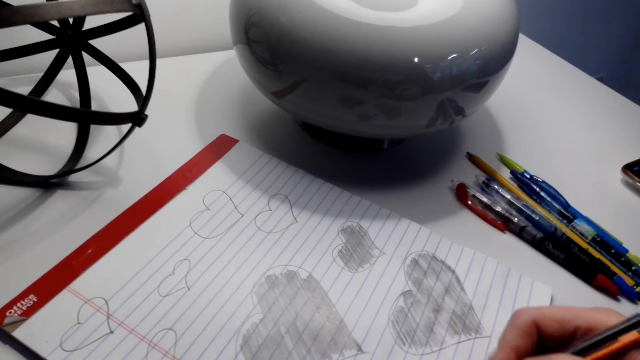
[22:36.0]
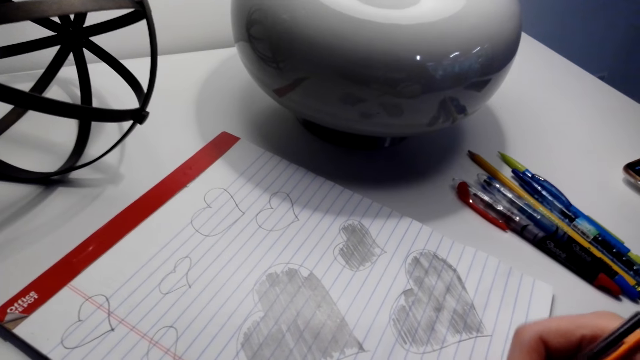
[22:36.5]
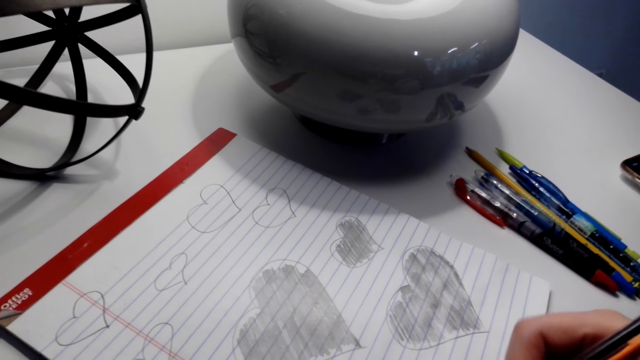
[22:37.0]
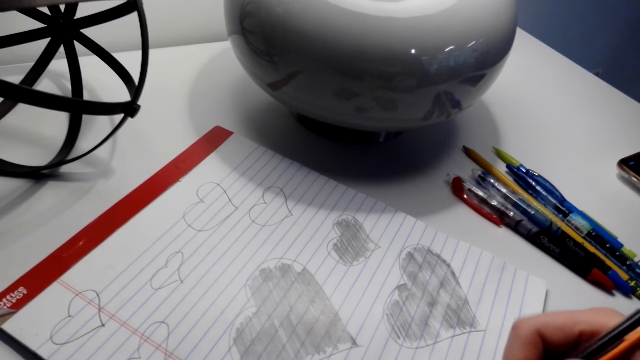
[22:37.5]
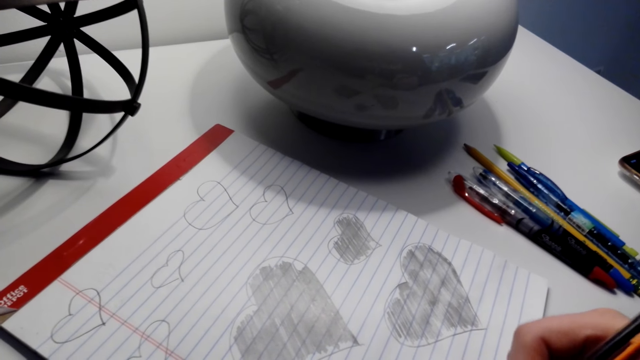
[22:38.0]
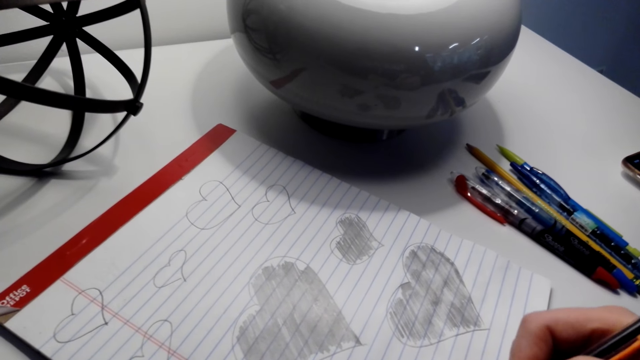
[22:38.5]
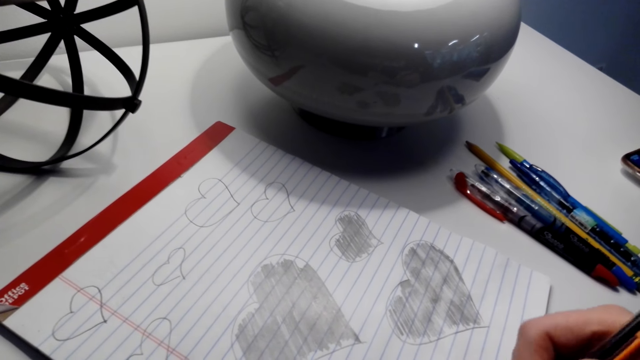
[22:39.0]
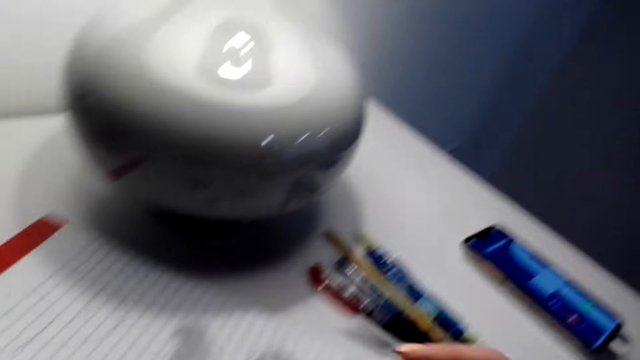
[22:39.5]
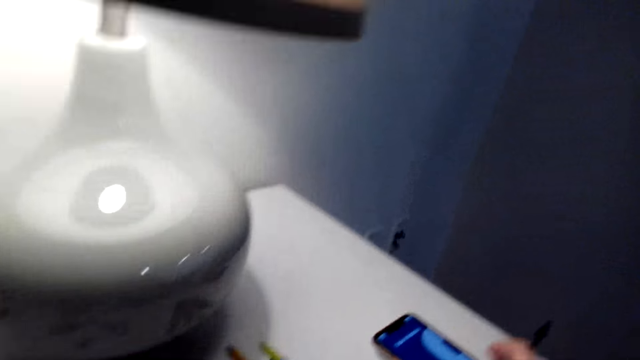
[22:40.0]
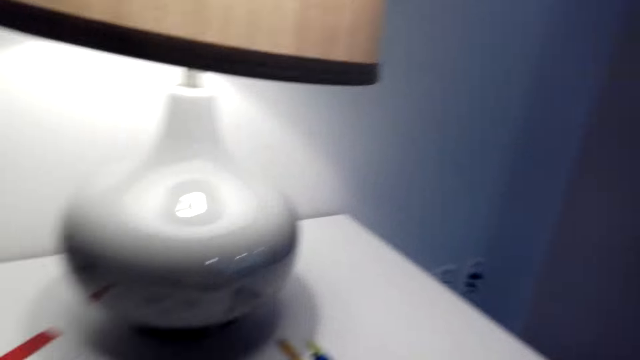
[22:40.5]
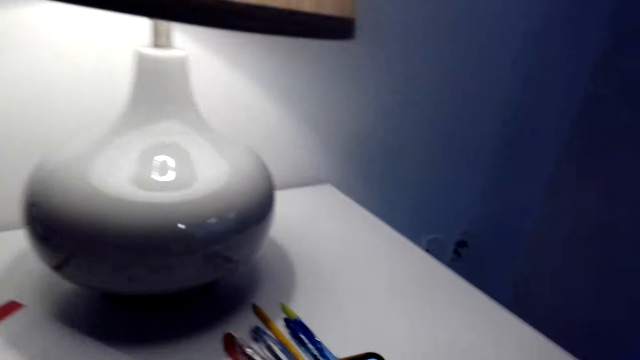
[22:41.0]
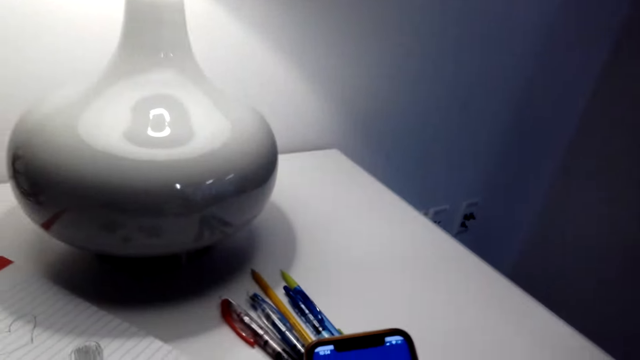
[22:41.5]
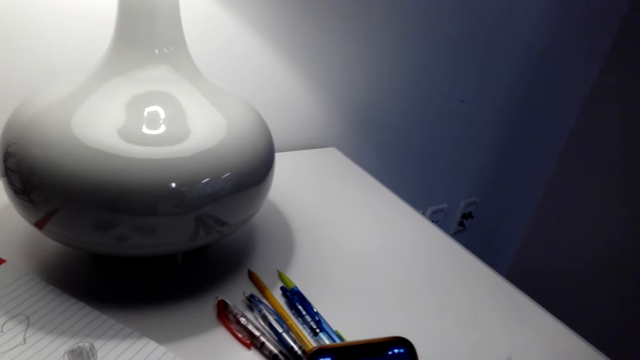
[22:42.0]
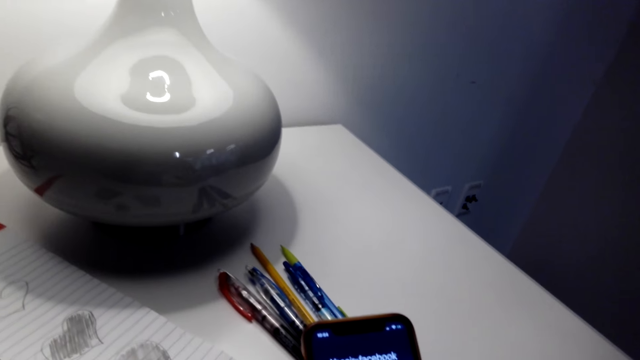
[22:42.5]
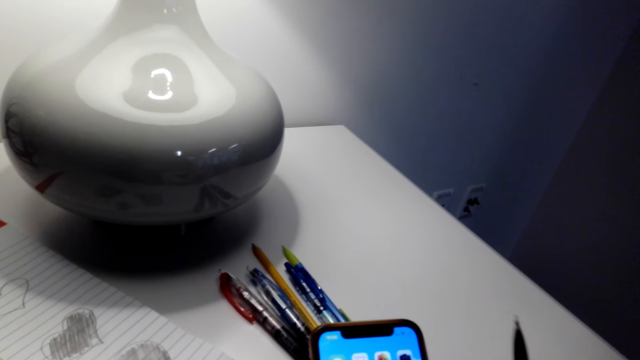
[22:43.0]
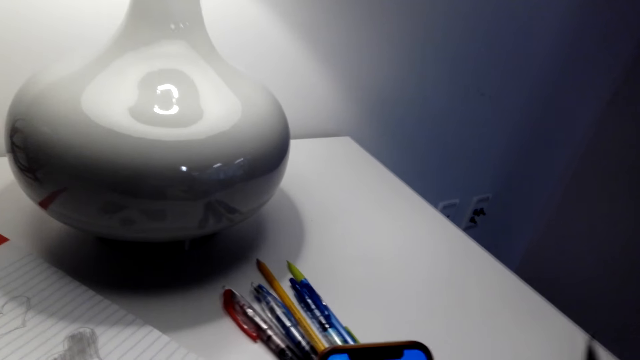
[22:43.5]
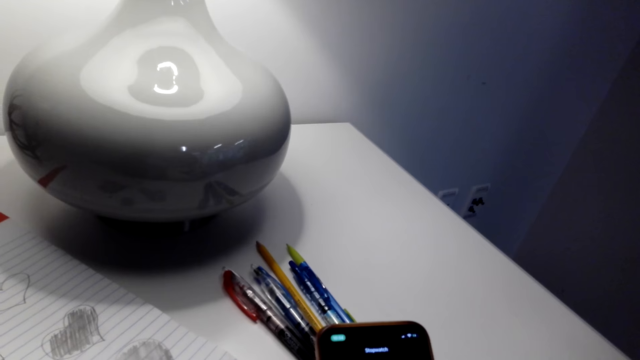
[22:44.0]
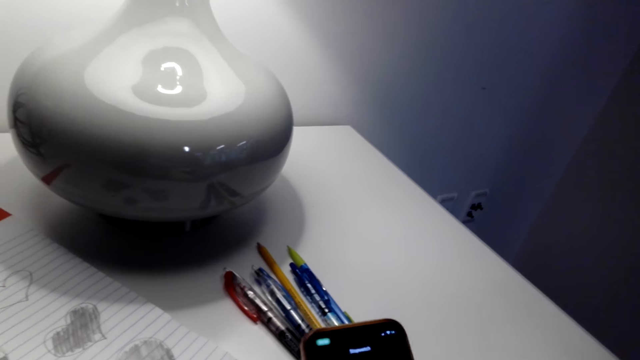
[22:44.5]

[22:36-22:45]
The camera wearer picks up his phone on the table. He operates the phone. He holds his phone with his hands.

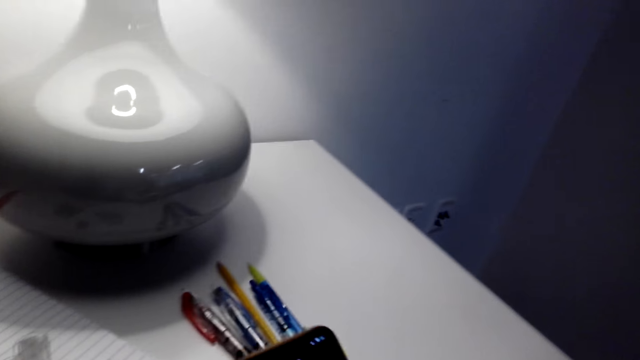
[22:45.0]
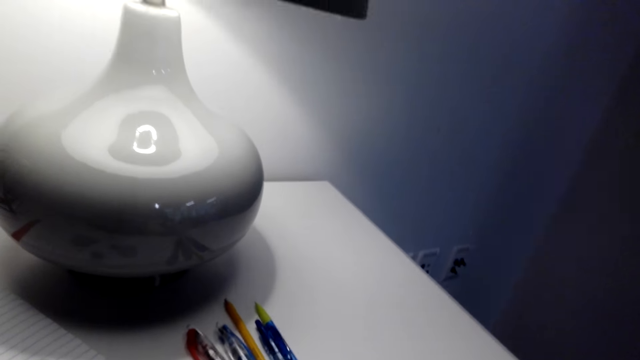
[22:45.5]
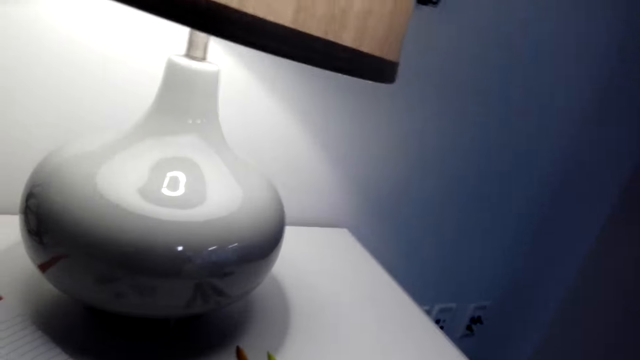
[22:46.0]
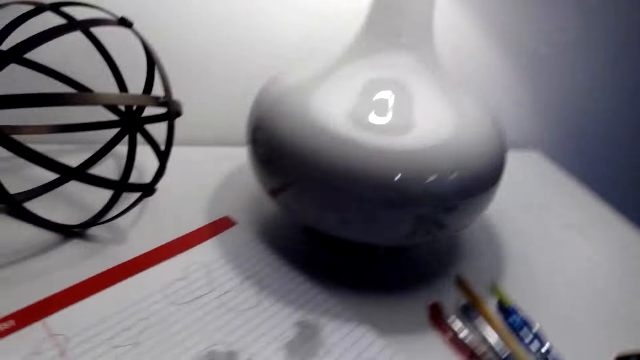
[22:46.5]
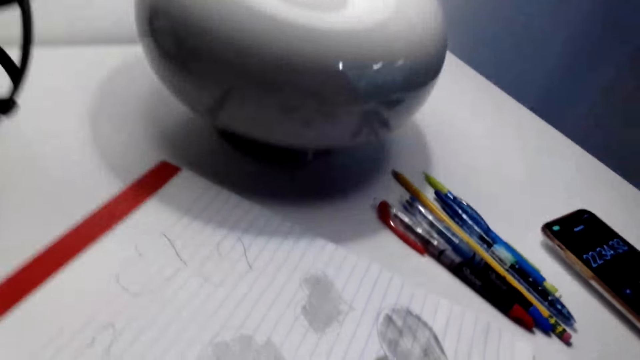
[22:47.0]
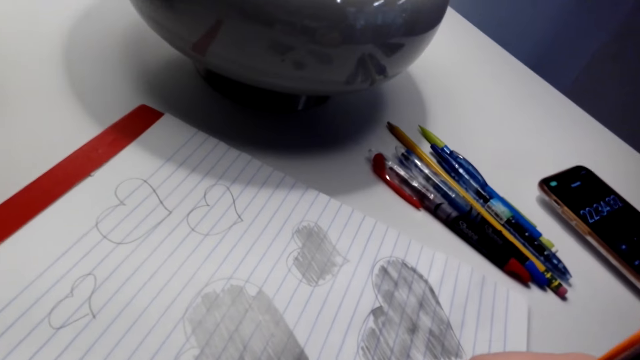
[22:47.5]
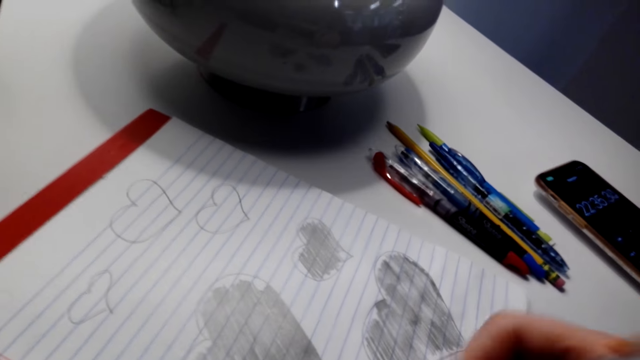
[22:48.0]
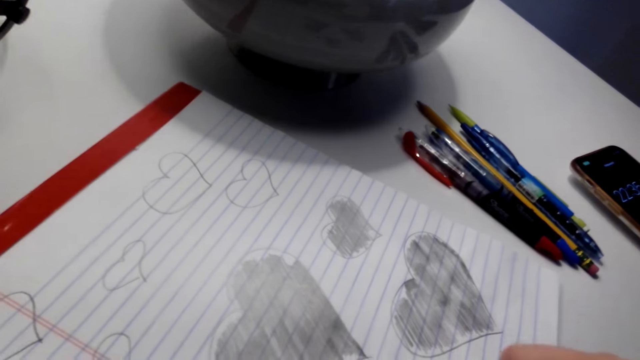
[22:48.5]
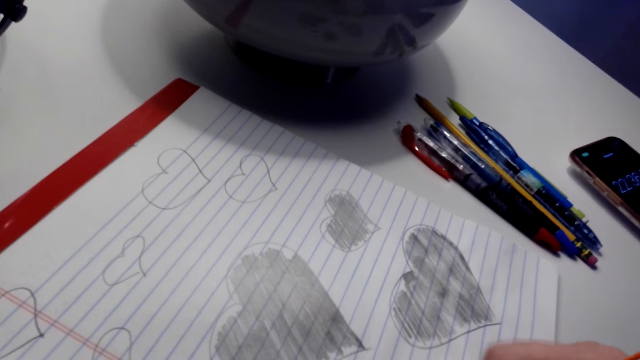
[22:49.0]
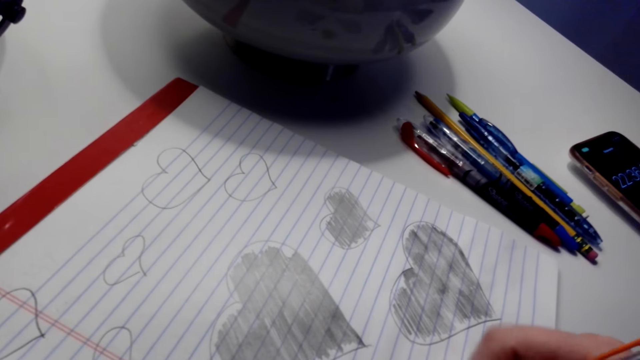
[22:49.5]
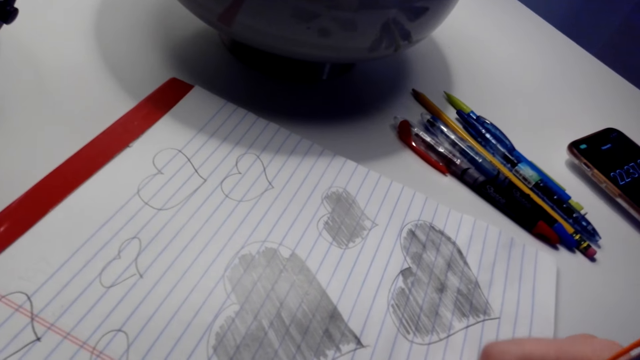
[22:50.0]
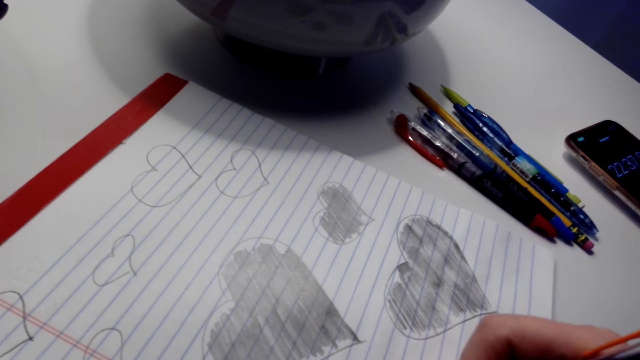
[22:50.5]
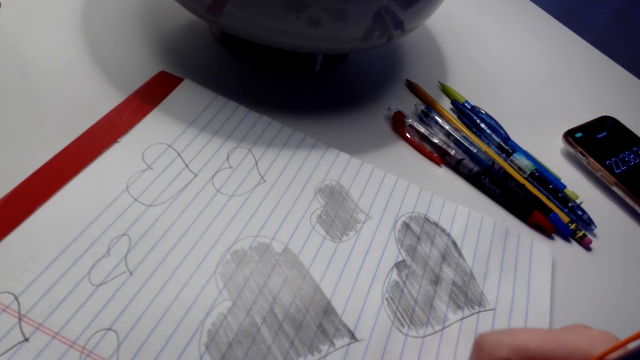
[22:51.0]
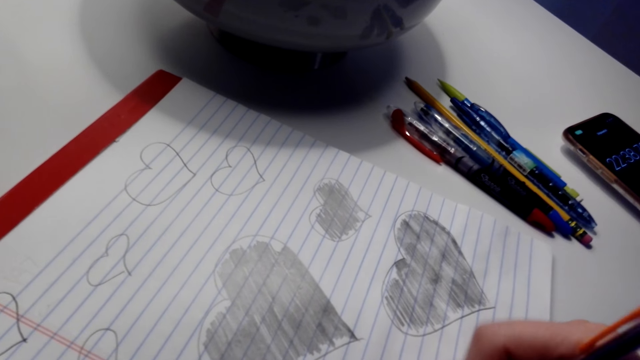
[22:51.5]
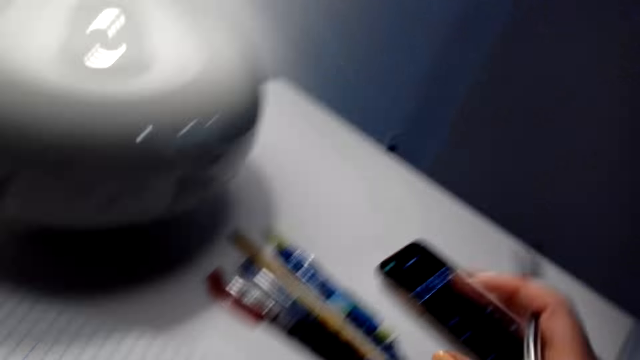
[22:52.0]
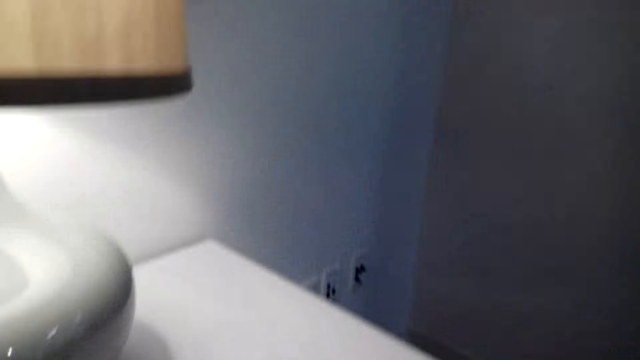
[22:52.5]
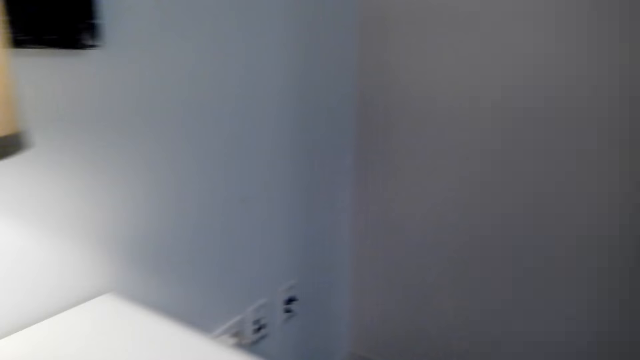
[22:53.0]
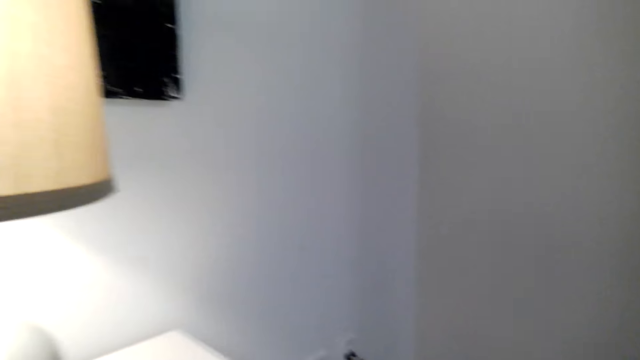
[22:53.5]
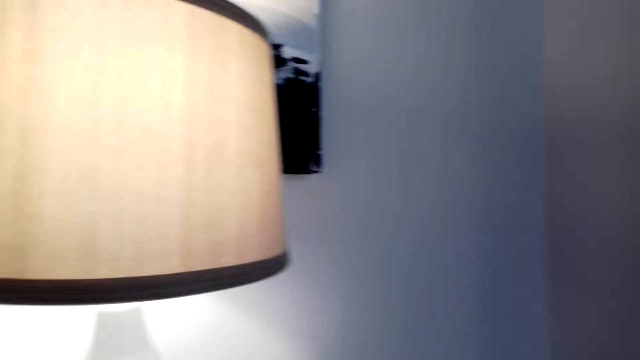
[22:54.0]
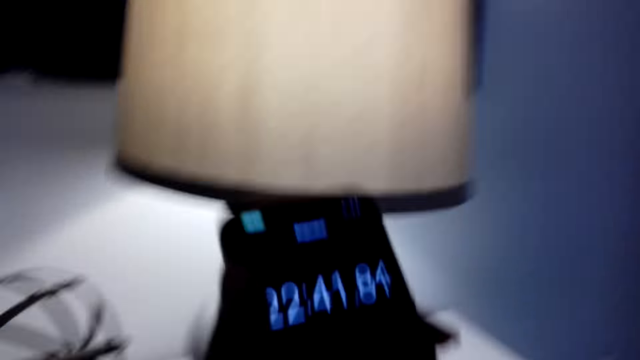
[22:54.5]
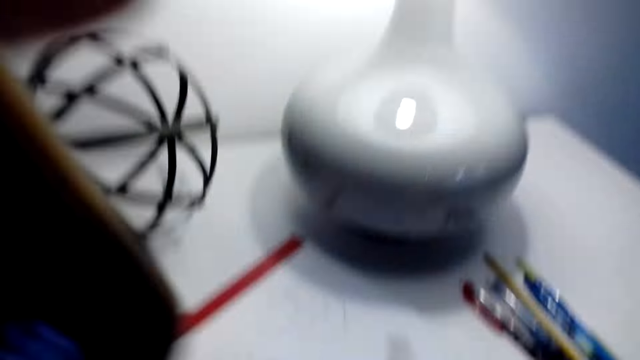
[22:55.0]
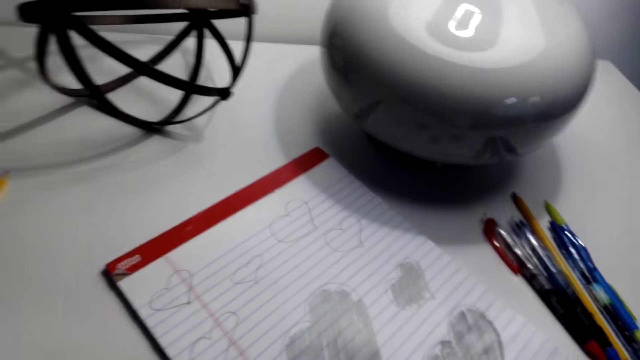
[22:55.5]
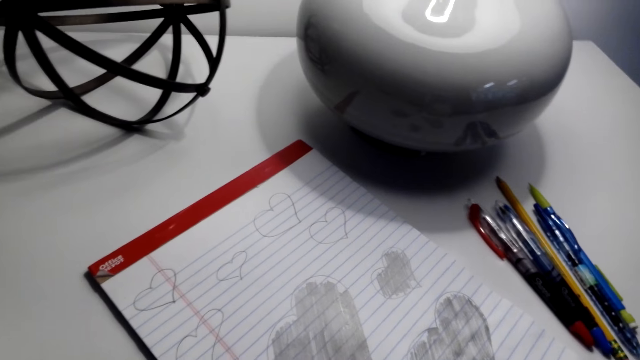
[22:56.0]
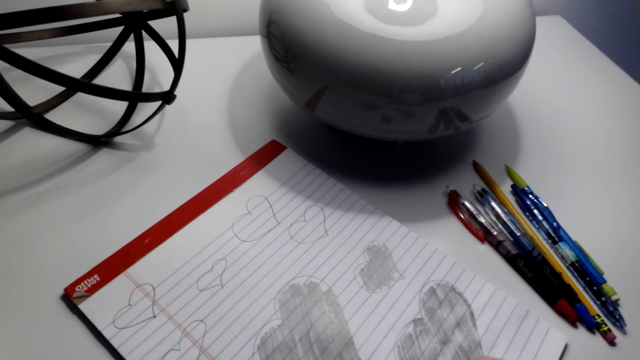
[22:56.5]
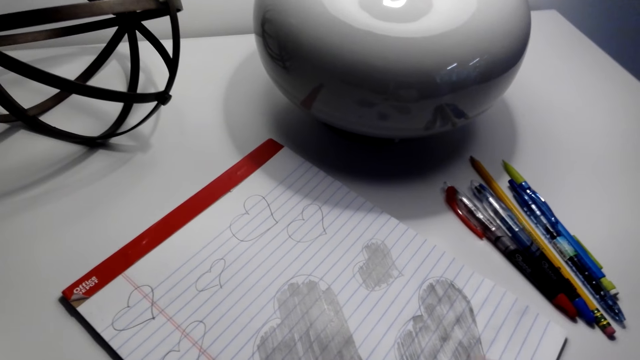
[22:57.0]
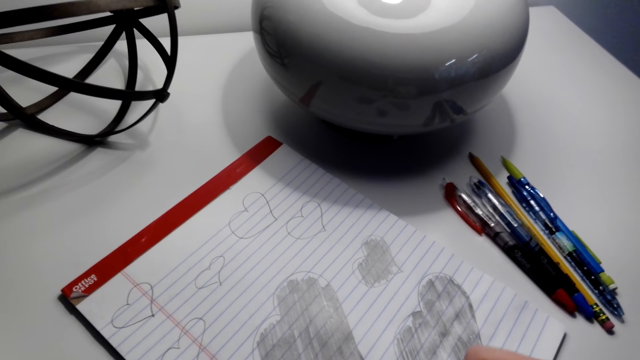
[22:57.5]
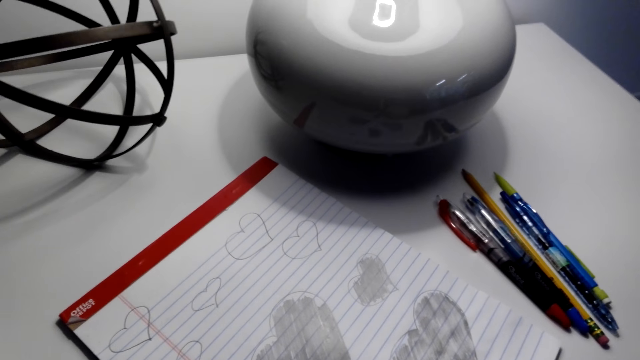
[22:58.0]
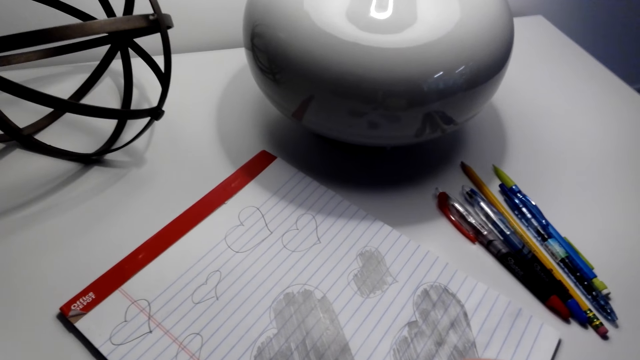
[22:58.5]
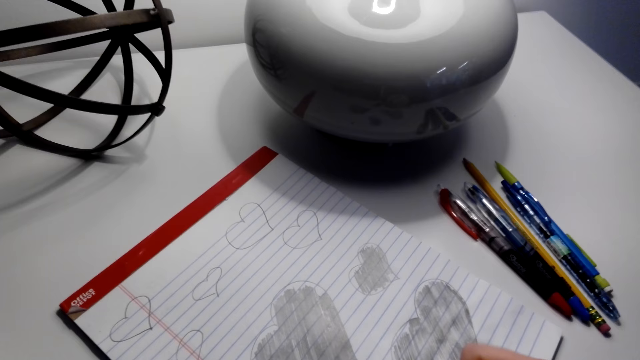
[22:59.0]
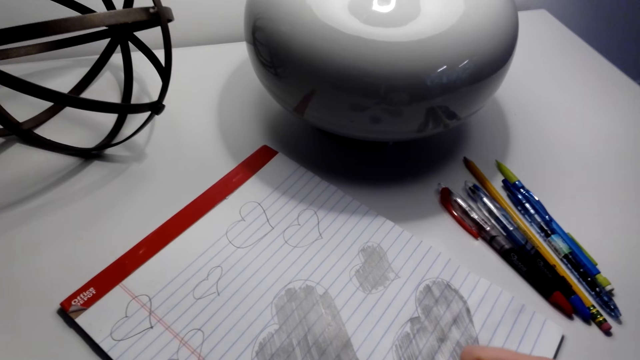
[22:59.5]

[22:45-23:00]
The camera wearer puts the phone on the table. They draw on the book. They talk with a person through the phone. The person talks with the camera wearer. The camera wearer operates the phone. They stare around the house. The person talks with the camera wearer.
